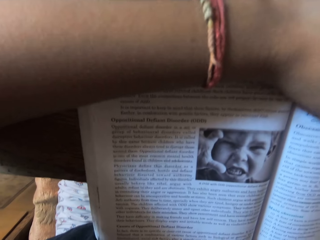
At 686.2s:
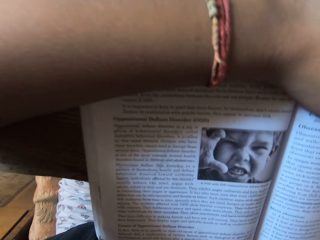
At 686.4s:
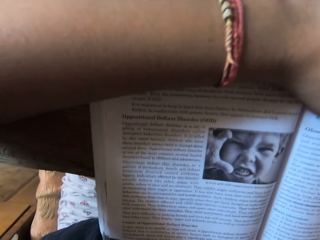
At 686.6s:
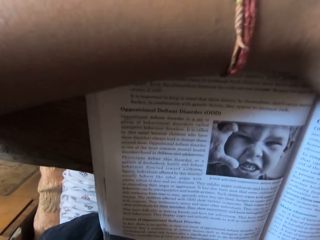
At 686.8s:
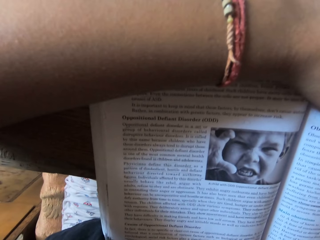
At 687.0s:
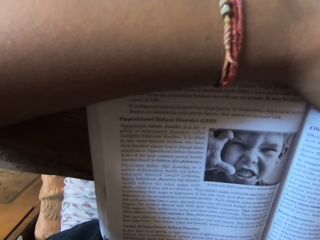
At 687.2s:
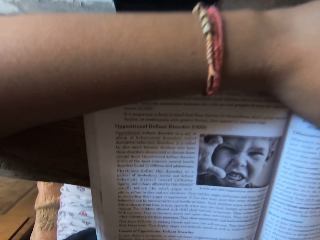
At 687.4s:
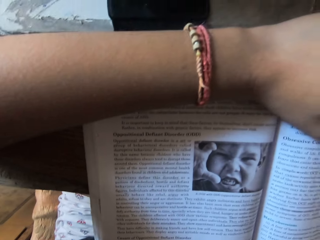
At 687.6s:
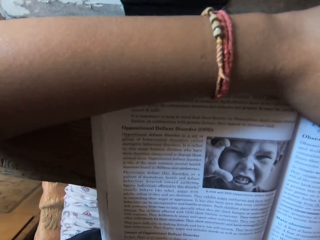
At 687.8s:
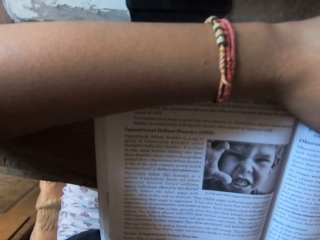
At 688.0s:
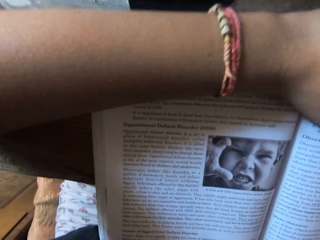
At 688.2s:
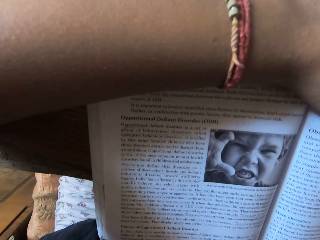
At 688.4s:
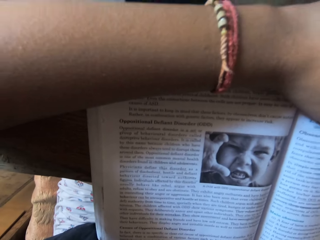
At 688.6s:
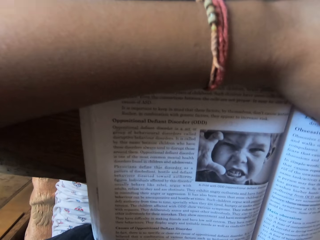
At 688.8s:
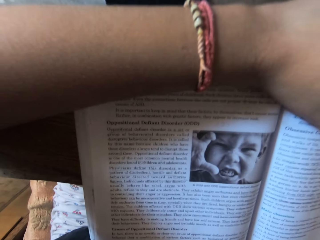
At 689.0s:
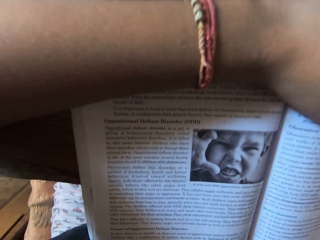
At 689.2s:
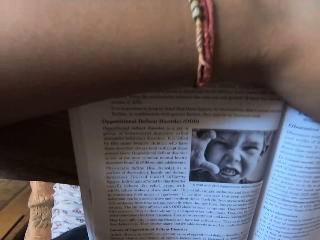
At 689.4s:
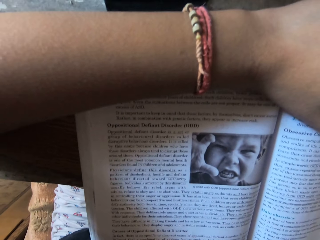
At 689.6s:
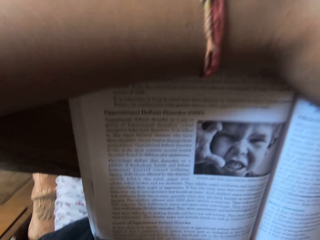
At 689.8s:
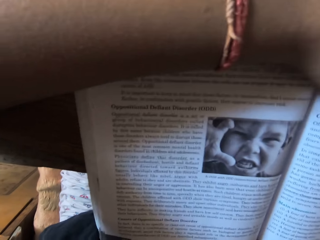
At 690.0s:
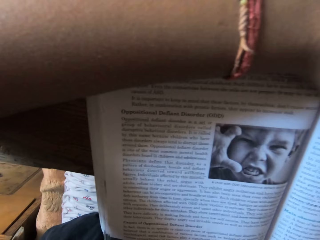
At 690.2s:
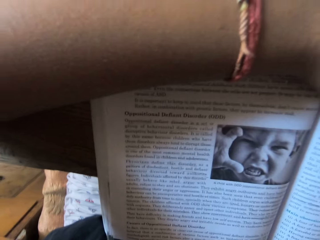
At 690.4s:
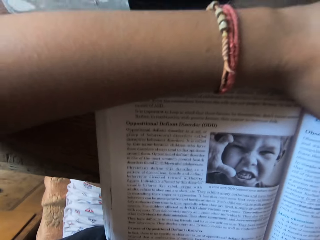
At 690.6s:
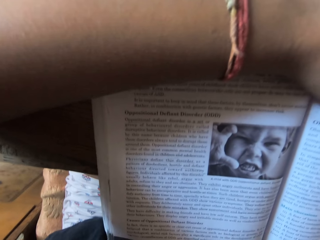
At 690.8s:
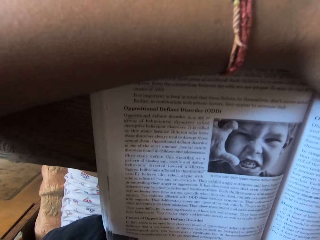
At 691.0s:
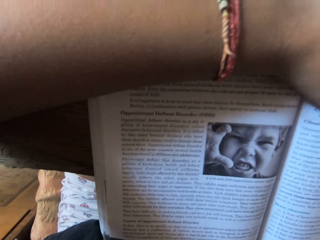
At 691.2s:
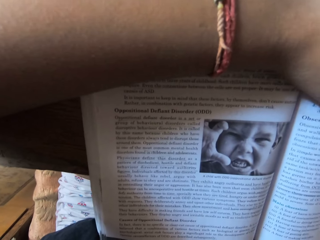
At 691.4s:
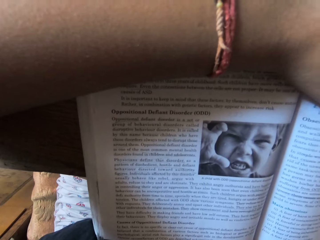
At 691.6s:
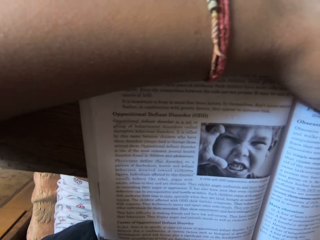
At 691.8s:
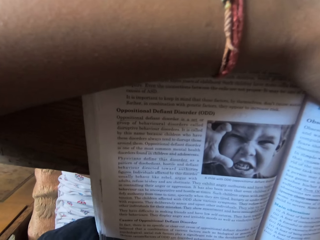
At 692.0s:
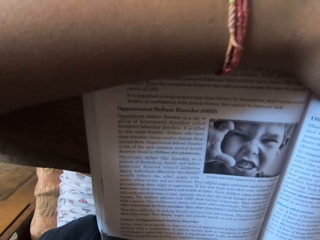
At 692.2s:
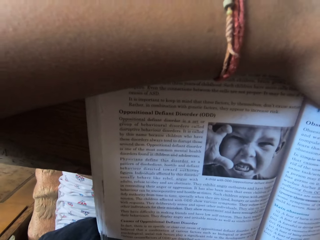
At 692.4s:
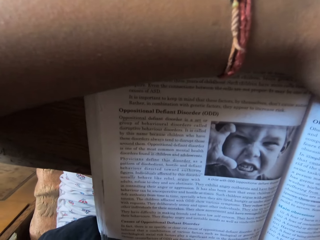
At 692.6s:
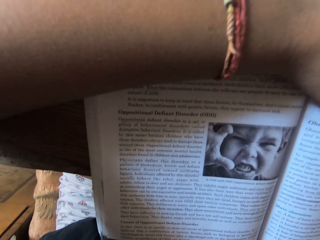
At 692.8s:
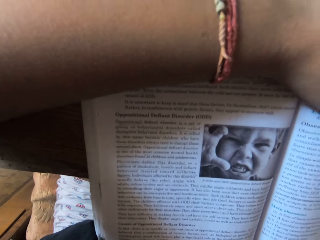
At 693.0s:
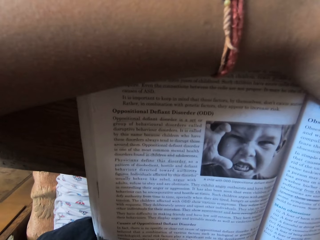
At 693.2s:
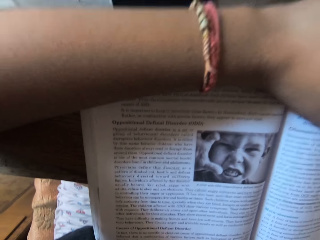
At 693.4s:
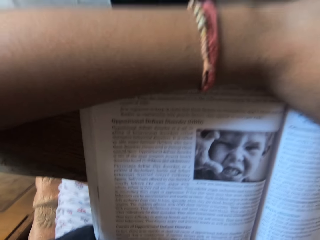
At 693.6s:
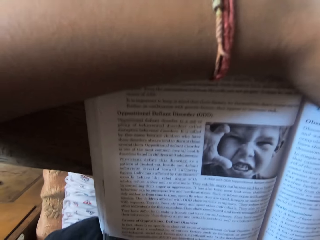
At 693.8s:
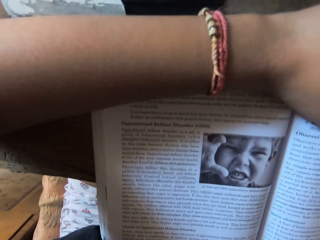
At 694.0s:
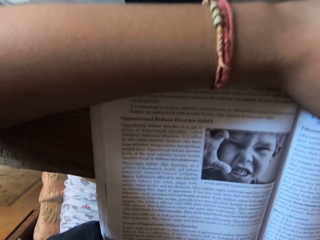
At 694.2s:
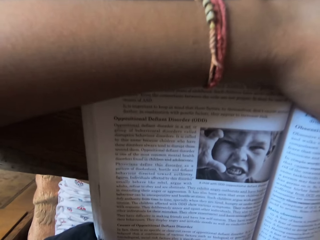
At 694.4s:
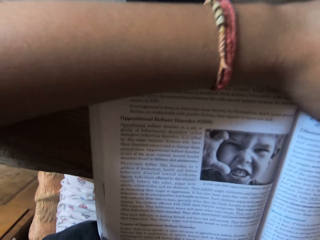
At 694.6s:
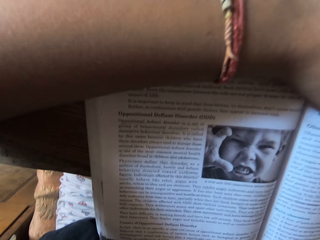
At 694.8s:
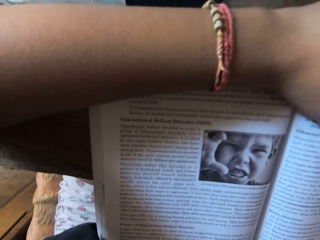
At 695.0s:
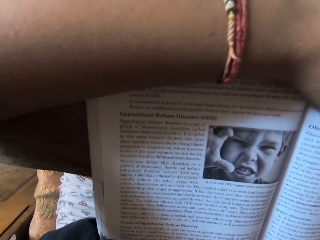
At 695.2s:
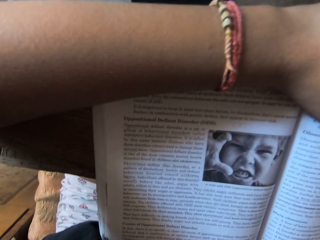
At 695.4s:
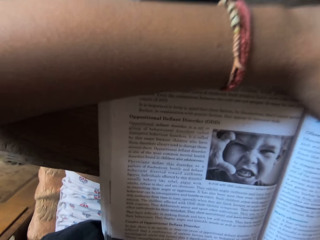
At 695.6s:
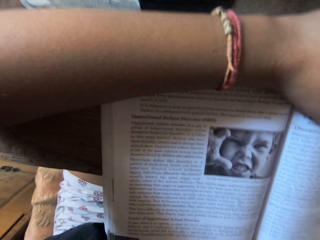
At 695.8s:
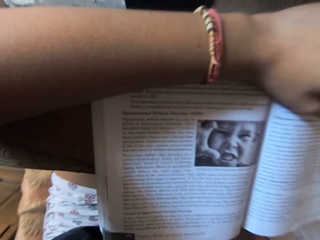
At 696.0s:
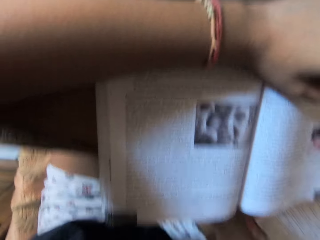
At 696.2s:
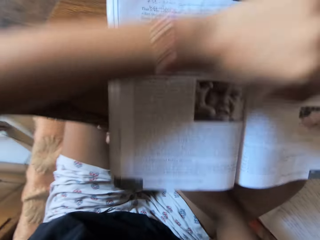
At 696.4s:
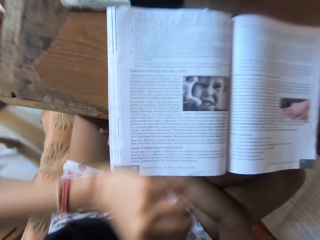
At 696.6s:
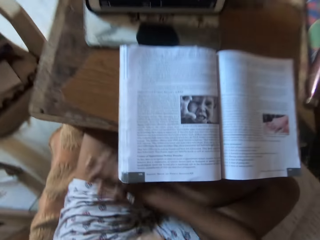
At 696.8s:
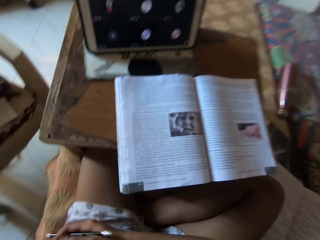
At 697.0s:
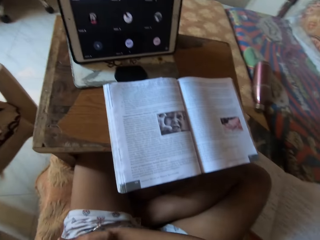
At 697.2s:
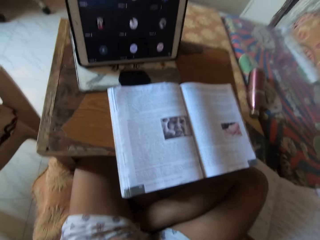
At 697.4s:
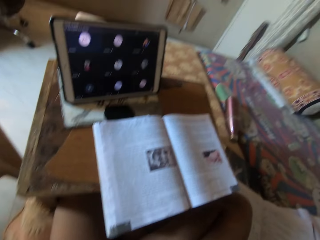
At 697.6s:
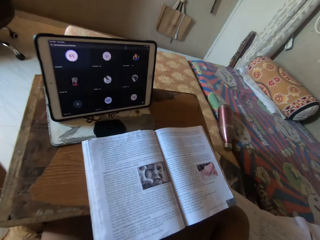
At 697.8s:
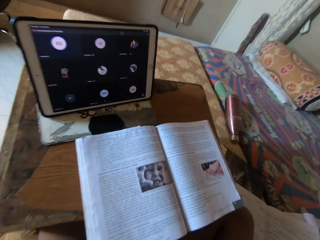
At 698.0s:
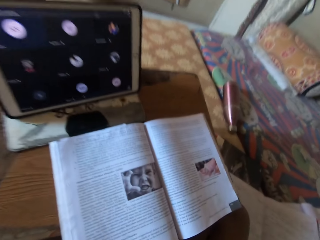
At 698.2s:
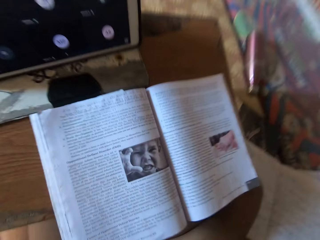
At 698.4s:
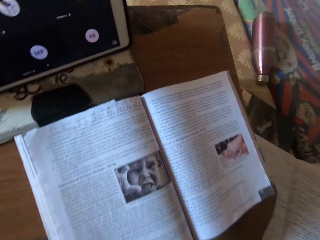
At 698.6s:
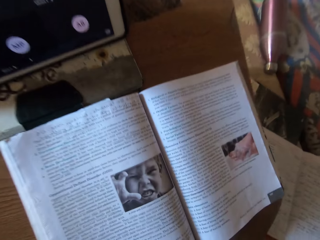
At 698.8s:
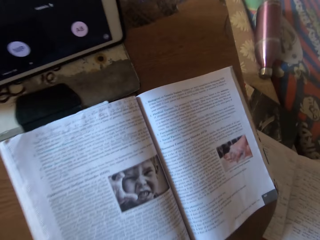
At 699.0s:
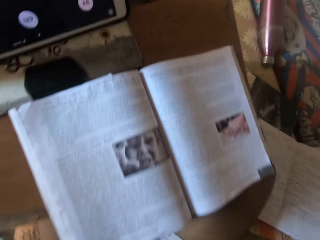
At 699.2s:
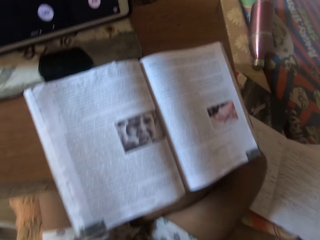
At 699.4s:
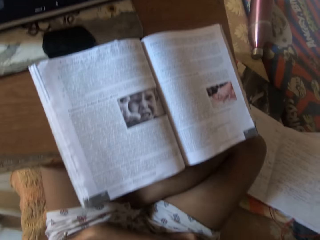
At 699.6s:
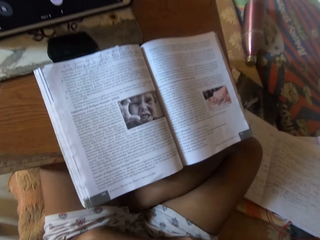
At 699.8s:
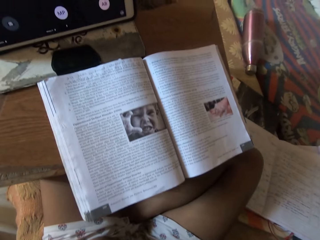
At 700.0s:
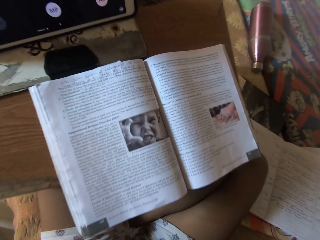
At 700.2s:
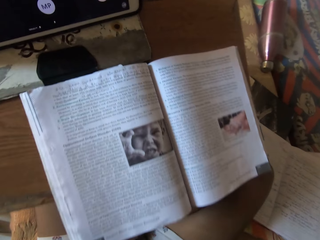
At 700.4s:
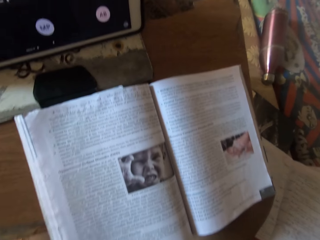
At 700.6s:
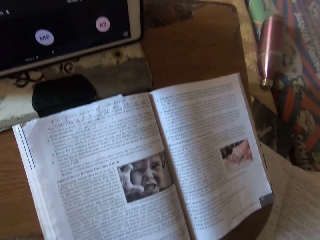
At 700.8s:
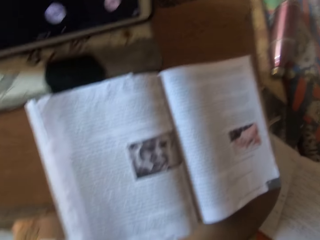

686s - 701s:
The camera wearer removes her left hand from the book on the table. She stares at the book.

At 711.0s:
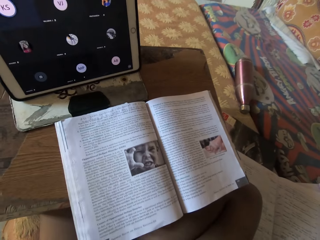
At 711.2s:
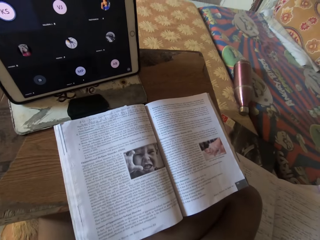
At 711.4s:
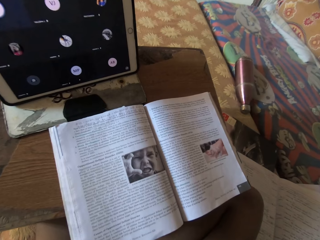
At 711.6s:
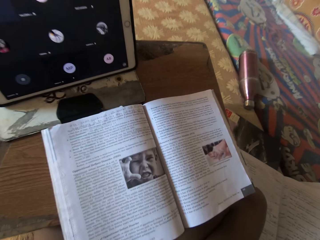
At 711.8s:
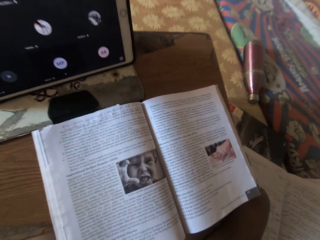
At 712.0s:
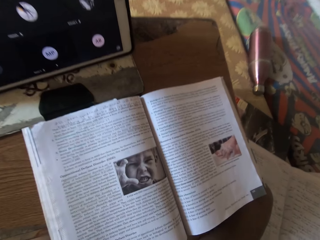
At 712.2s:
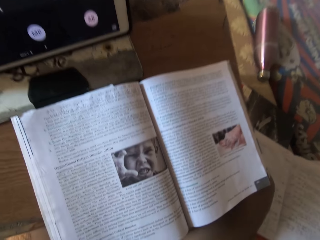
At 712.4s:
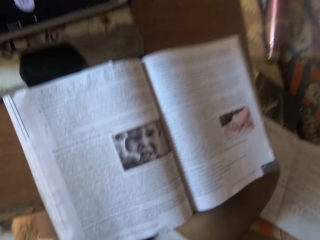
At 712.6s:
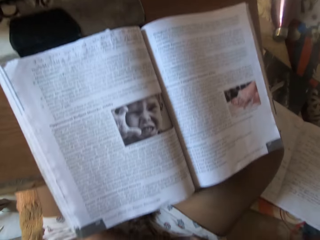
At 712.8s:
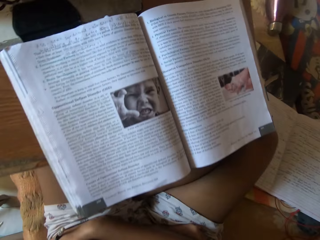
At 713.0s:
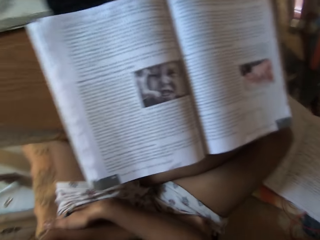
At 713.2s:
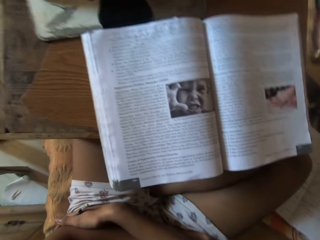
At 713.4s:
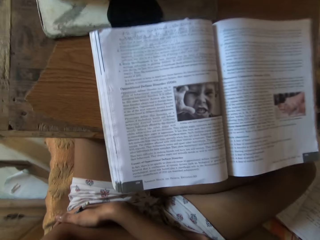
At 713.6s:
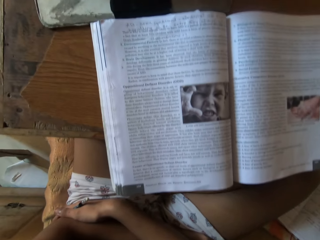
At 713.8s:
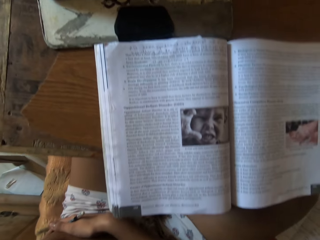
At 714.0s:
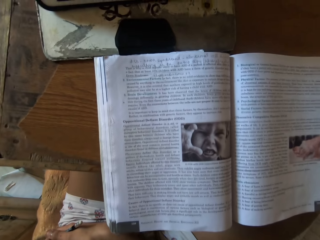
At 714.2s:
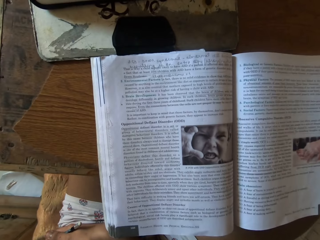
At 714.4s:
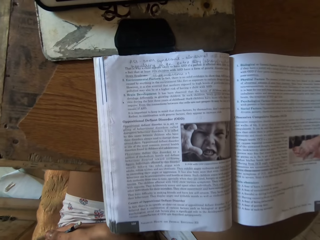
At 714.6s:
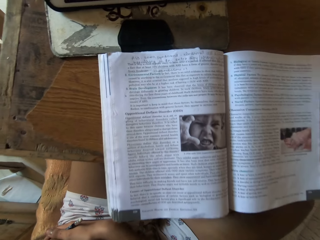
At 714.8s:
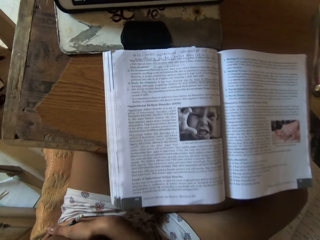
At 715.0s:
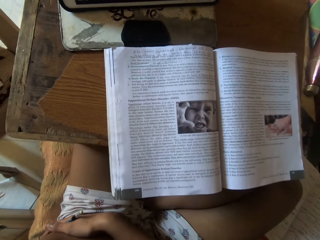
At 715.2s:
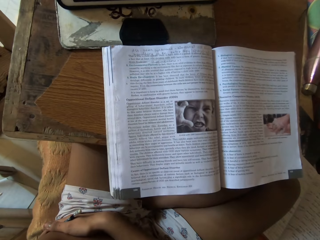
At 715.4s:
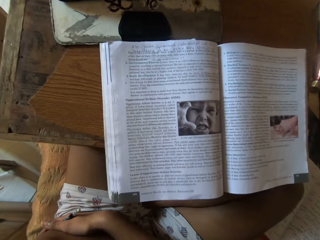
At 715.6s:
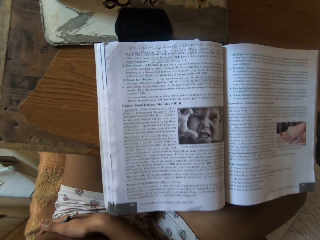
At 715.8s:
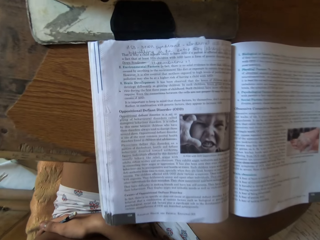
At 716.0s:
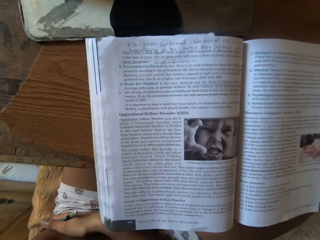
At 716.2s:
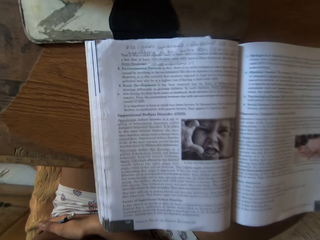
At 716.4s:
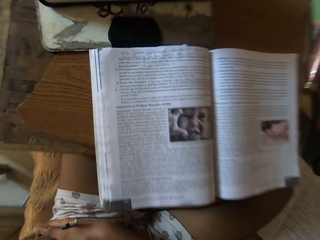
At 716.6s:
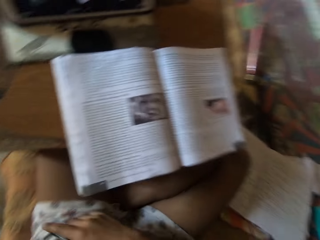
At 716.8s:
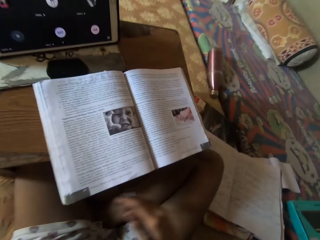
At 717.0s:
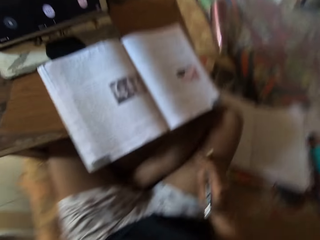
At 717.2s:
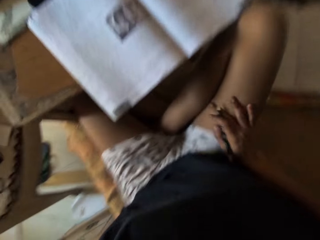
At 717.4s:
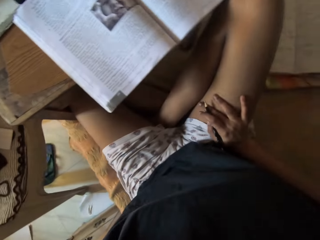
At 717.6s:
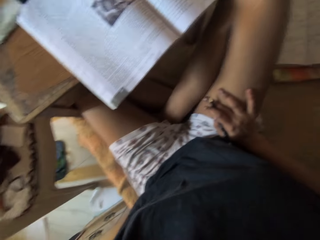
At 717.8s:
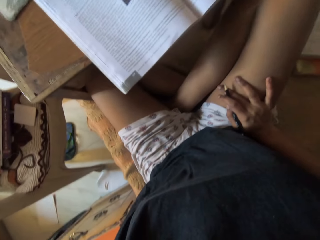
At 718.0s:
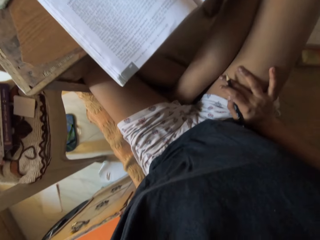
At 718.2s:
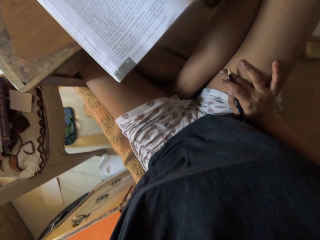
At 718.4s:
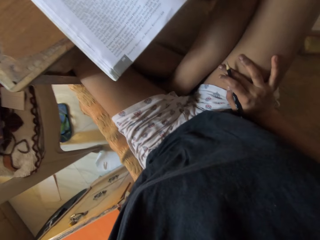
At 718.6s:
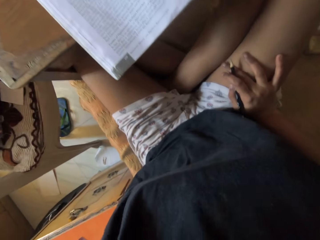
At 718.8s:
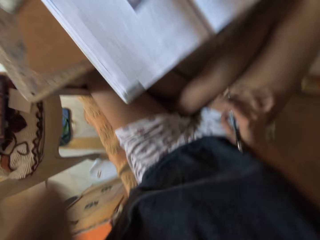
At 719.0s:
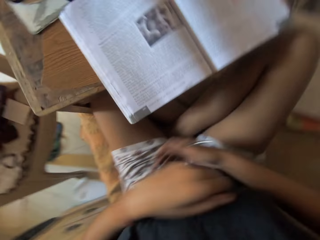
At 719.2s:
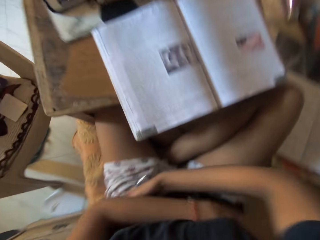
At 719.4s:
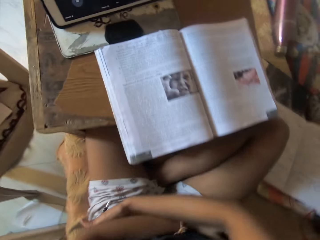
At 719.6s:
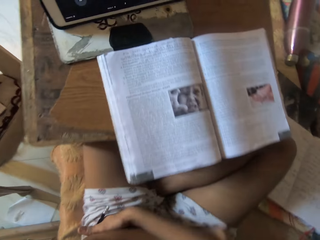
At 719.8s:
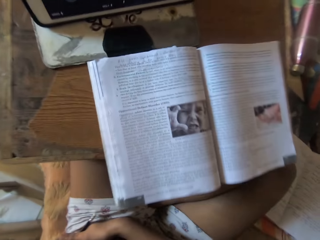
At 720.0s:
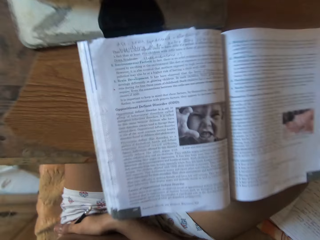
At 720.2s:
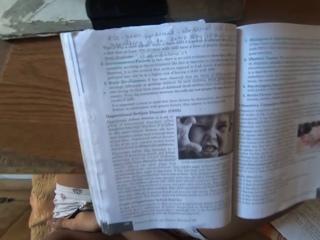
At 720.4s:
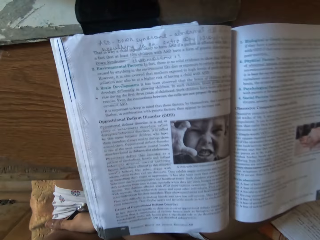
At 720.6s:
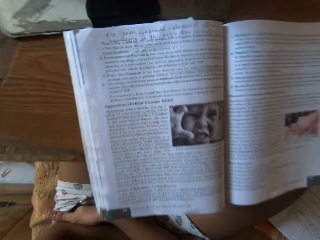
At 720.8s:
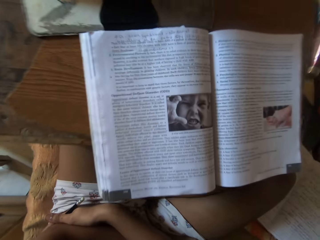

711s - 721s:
The camera wearer removes both hands from her lap. She places her right hand on her right lap. She removes her right hand from her right lap. She folds both hands on her stomach. She stares at the book.
